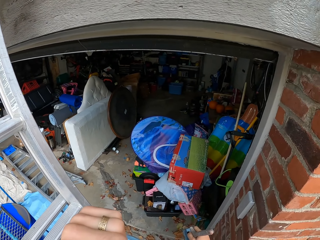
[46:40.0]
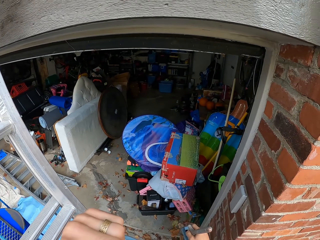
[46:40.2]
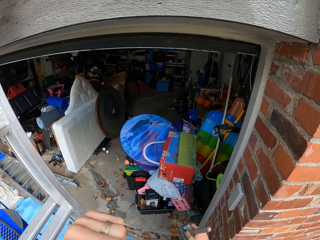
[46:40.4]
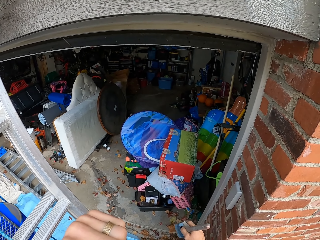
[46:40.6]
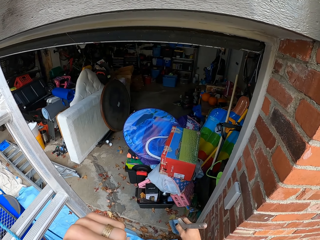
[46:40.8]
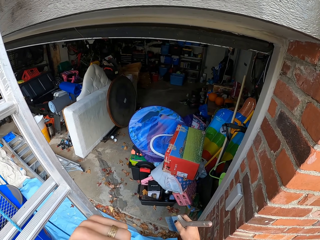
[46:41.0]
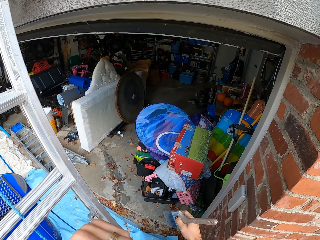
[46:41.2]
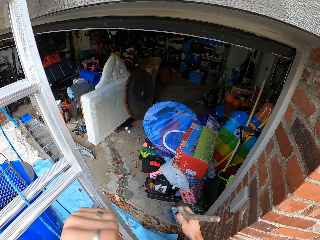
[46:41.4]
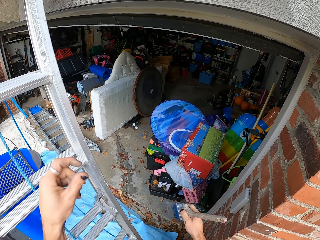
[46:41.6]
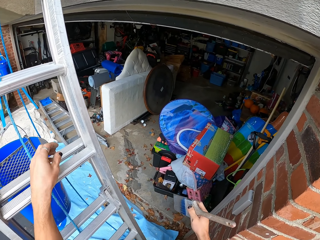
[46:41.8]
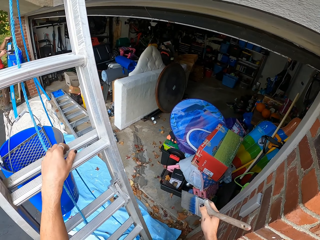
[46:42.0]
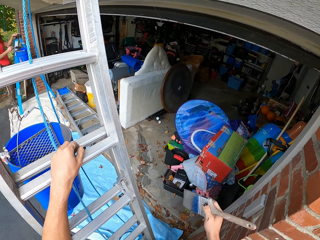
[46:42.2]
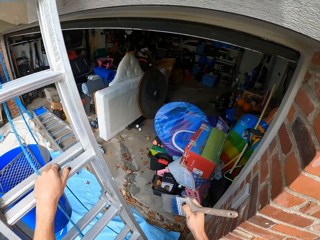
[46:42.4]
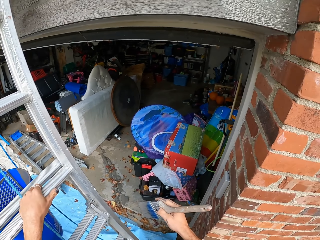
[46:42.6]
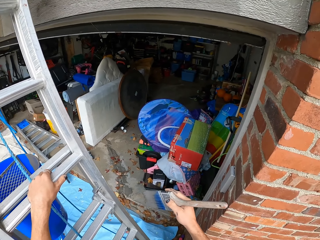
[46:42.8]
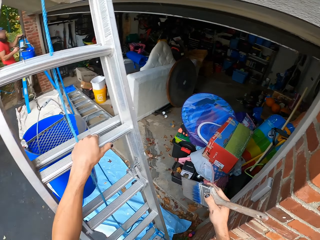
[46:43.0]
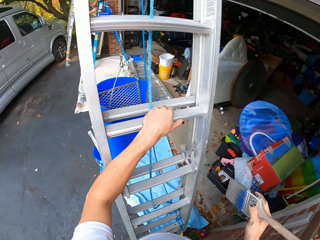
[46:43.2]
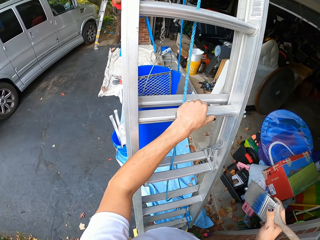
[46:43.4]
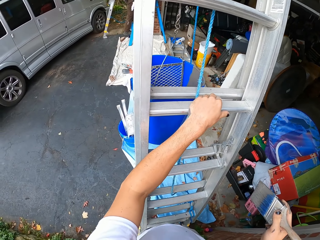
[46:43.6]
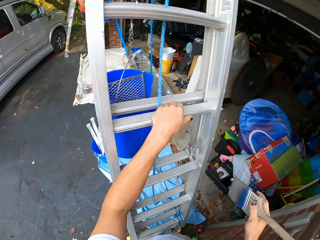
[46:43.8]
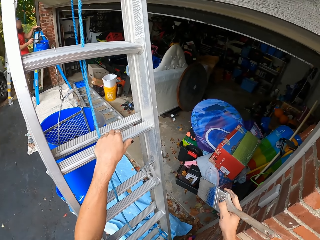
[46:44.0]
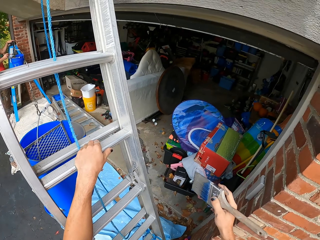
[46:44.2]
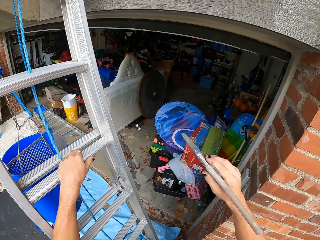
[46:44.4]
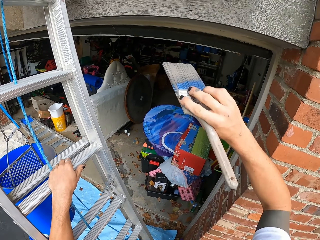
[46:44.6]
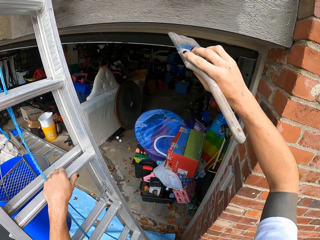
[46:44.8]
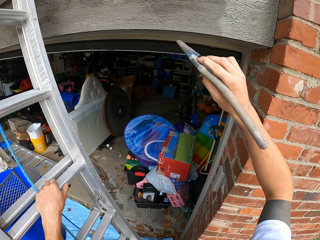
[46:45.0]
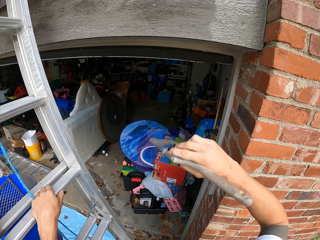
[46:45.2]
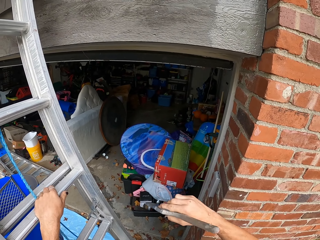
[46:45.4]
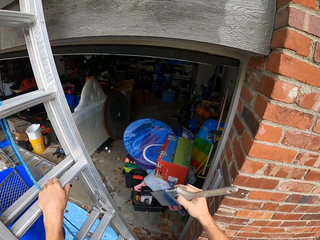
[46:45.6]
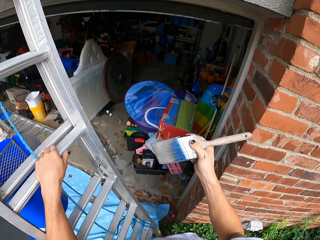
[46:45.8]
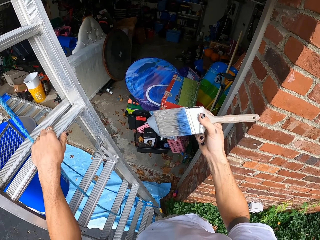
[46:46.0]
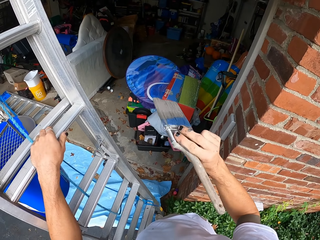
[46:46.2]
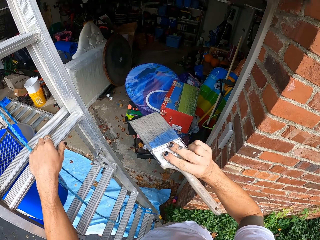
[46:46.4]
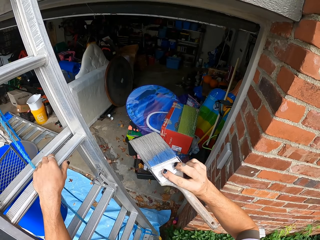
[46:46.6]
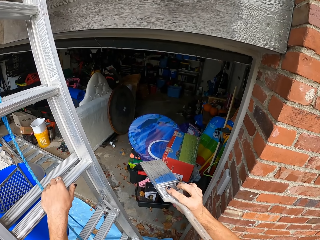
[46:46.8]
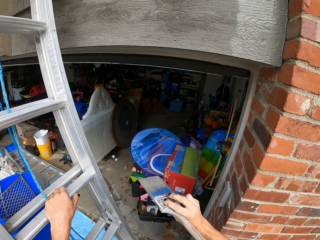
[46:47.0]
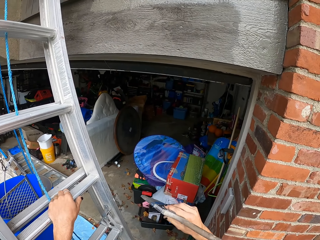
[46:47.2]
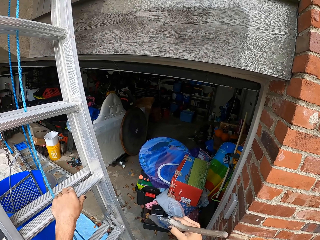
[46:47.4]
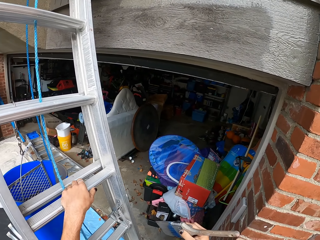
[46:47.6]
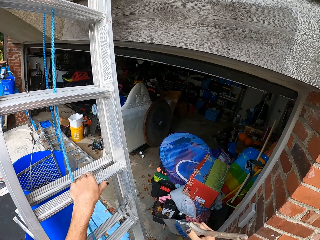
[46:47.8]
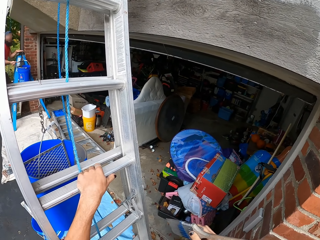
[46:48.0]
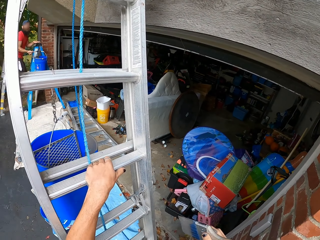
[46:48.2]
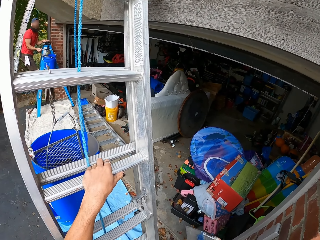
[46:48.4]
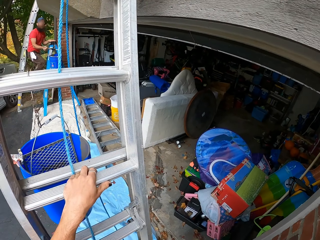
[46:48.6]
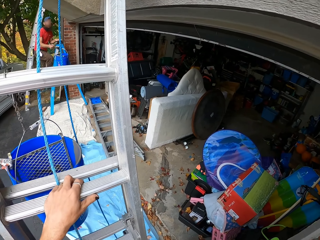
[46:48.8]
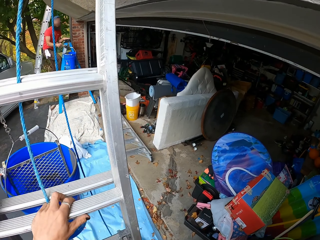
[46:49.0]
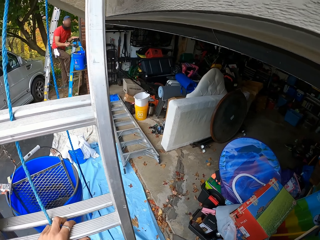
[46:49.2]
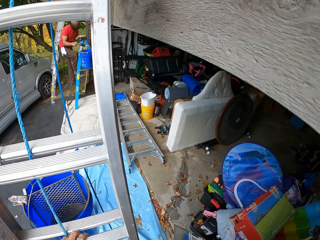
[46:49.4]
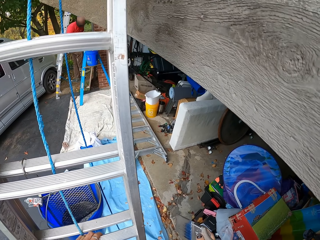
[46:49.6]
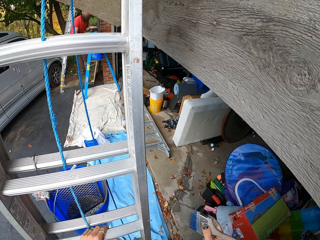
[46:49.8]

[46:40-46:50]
The camera wearer looks around. They hold the ladder. They paint the wall. They raise their hand. They look around.

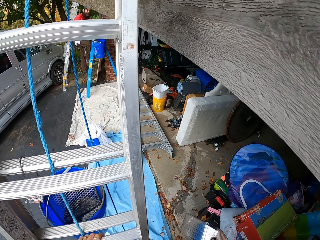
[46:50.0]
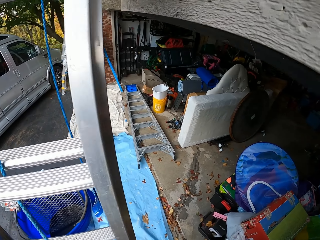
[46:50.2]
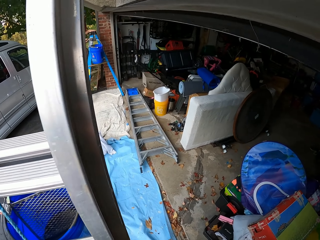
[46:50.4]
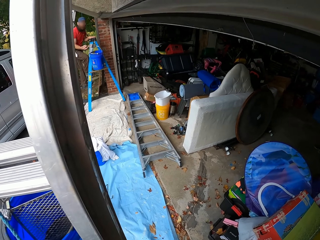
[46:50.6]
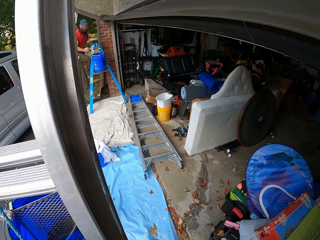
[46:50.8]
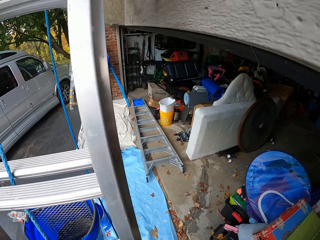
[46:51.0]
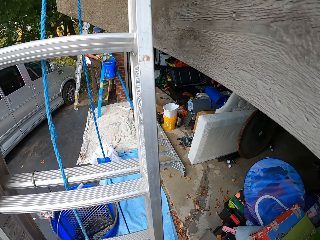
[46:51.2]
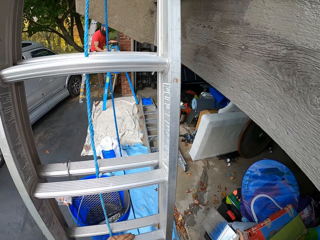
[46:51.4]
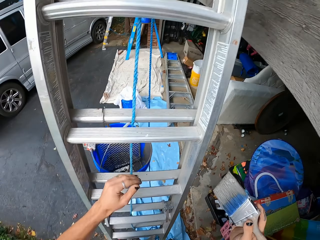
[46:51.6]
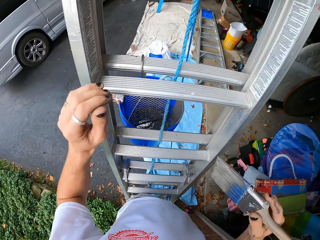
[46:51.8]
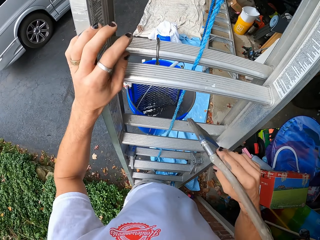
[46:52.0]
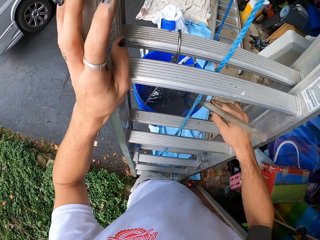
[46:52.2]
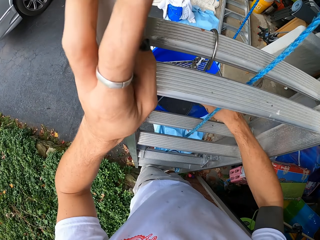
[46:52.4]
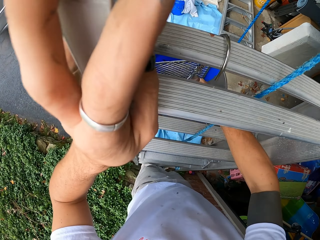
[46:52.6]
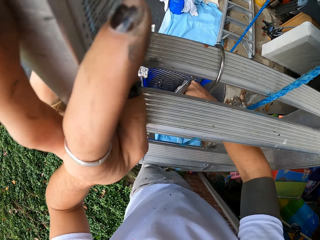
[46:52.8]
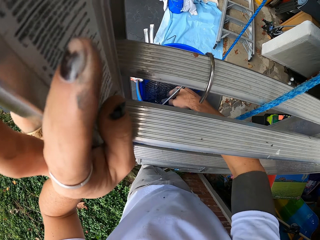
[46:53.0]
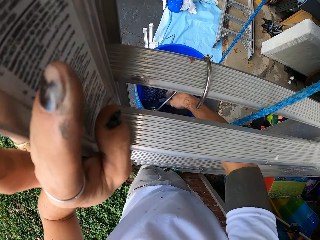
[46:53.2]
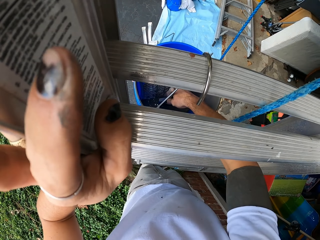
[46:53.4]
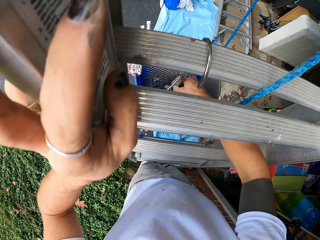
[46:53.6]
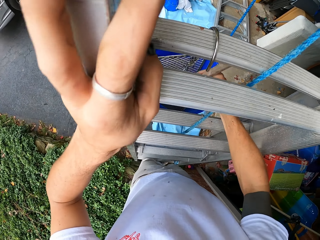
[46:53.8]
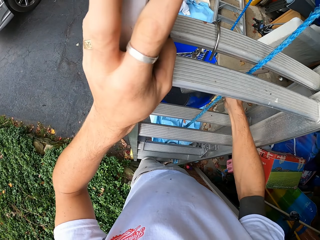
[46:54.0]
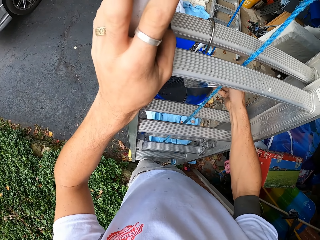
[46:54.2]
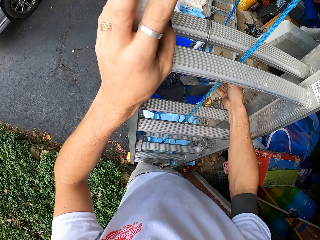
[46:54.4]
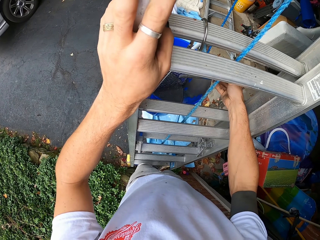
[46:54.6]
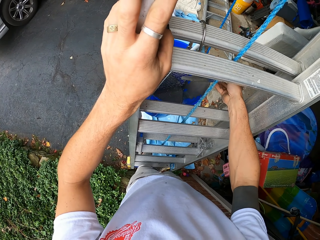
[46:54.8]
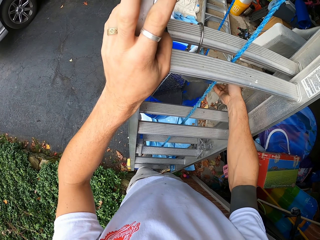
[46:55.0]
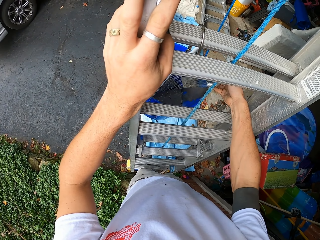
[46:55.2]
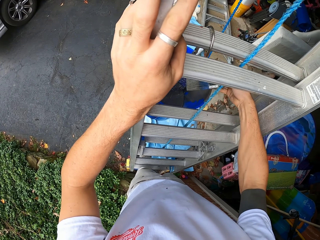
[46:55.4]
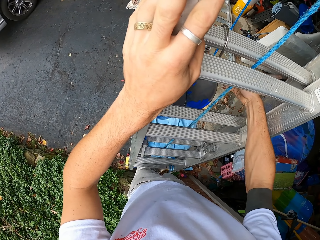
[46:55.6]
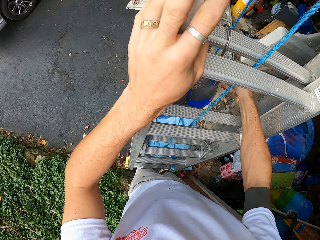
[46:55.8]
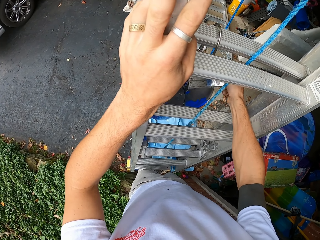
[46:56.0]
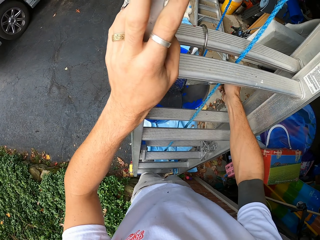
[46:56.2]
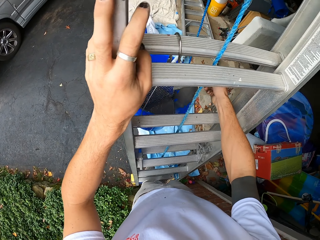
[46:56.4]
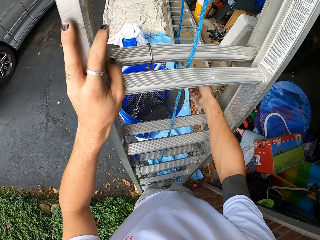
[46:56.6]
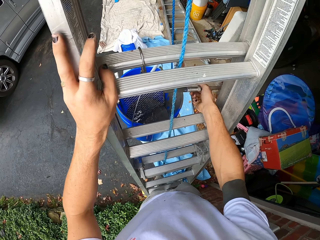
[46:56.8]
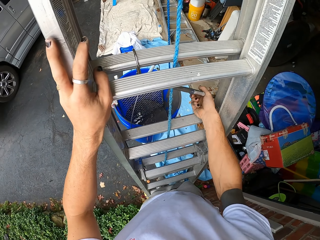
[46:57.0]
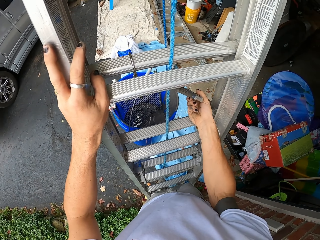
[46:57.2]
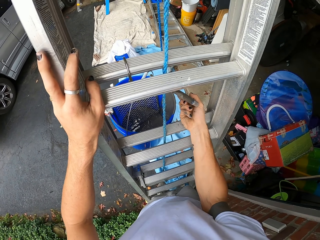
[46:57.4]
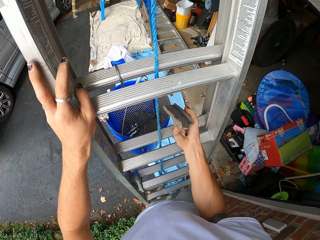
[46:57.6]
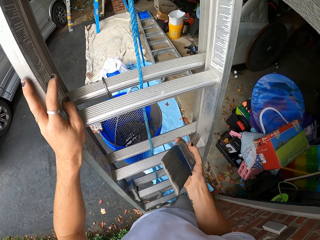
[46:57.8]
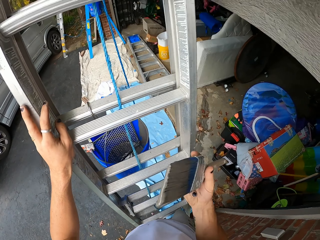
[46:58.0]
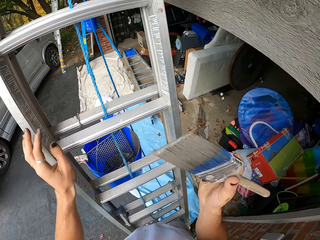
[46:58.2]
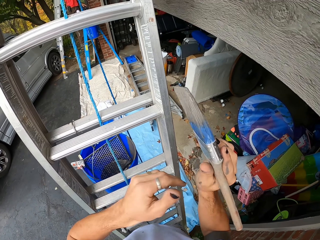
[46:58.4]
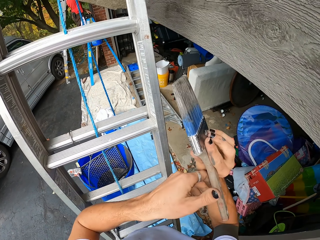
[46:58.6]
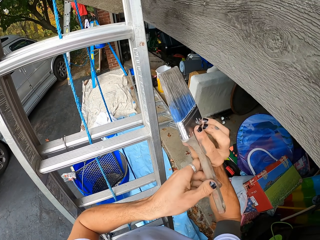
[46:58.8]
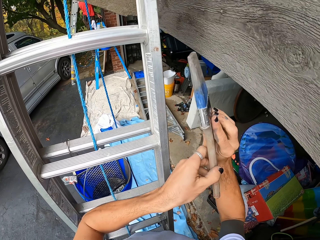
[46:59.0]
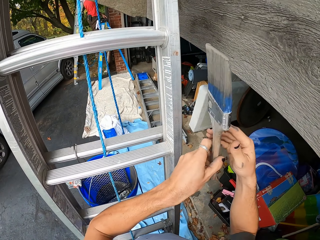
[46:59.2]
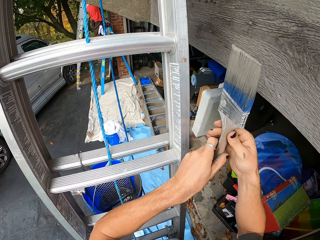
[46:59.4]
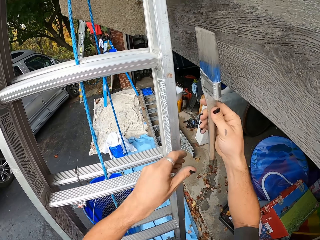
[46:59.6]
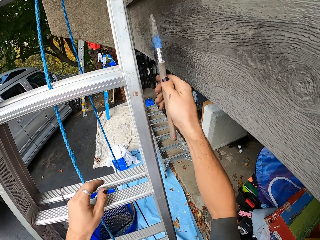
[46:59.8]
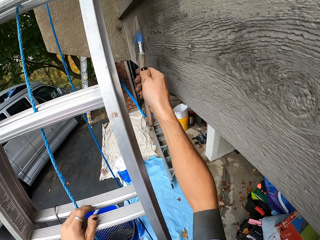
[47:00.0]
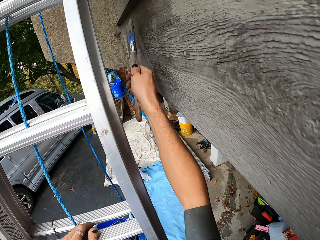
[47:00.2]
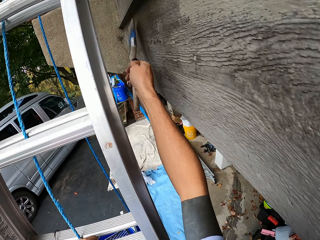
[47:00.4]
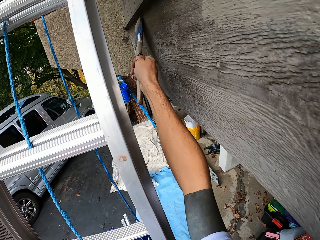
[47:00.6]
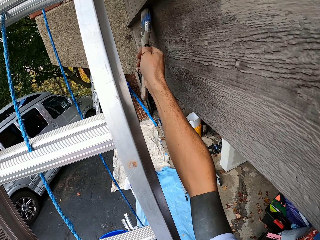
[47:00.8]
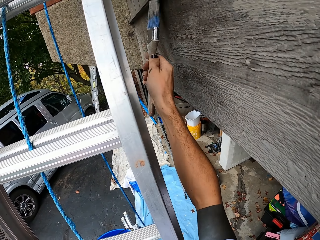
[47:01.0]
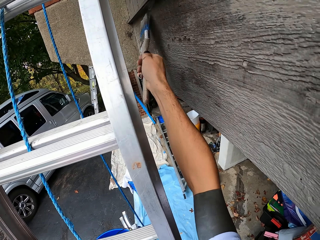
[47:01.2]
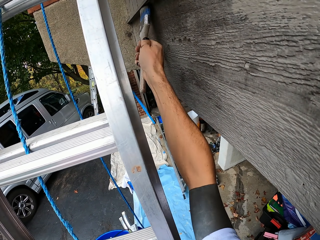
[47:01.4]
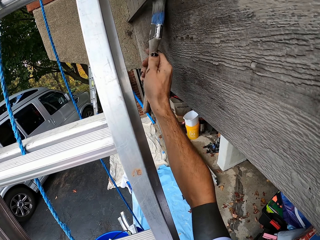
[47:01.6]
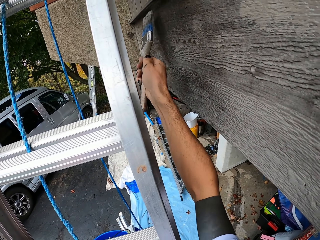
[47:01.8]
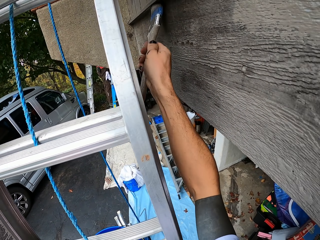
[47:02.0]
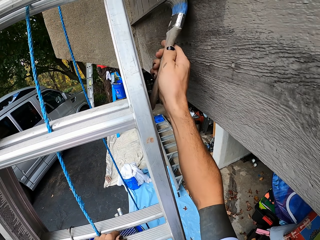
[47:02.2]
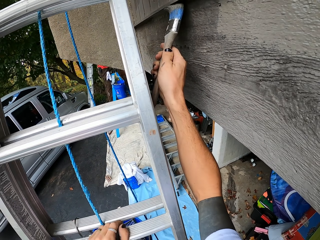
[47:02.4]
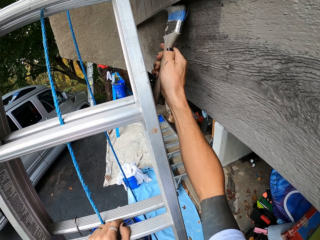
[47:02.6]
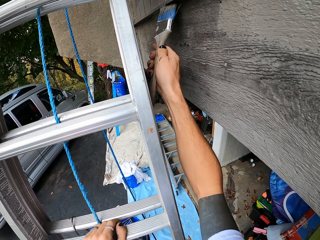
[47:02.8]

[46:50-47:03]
The camera wearer holds the ladder. They dip the brush into the paint in the bucket. They shed excess paint. They hold the brush with the left hand. They rest a hand on the ladder. They paint the frame or wall.
